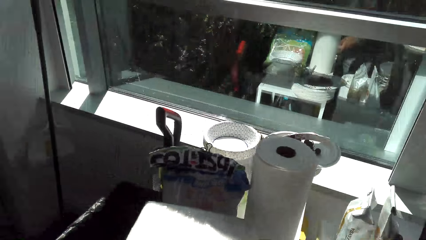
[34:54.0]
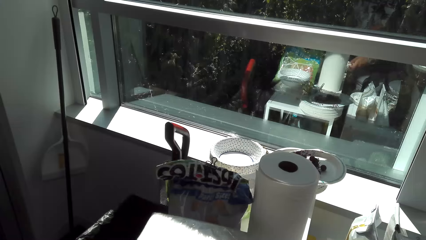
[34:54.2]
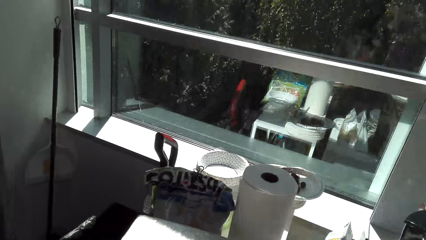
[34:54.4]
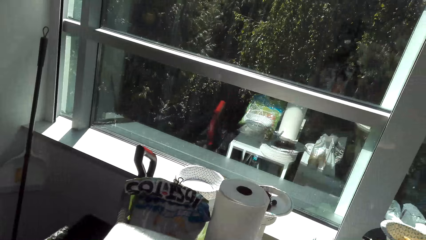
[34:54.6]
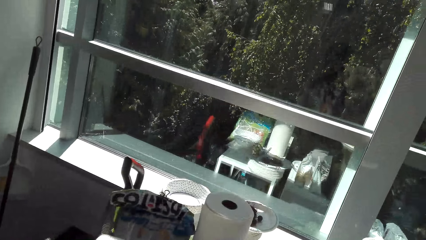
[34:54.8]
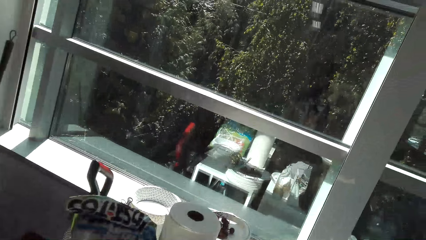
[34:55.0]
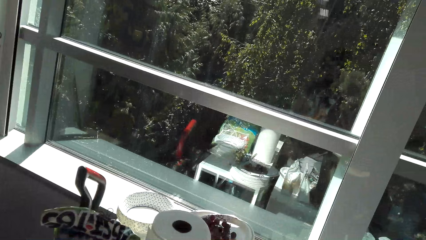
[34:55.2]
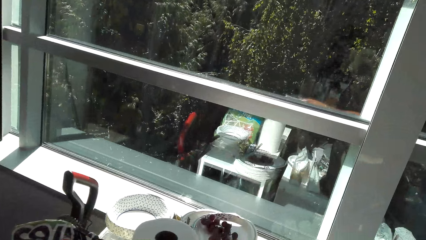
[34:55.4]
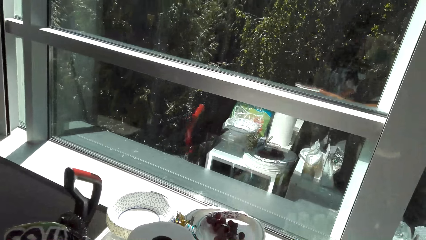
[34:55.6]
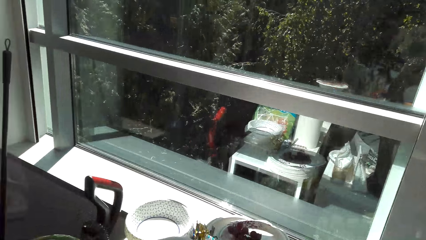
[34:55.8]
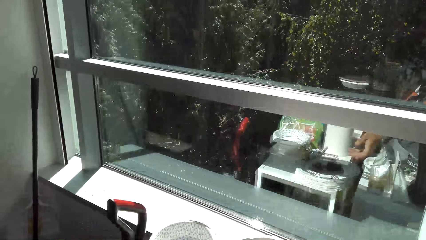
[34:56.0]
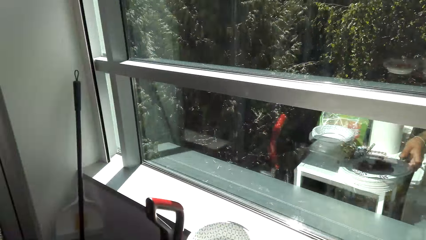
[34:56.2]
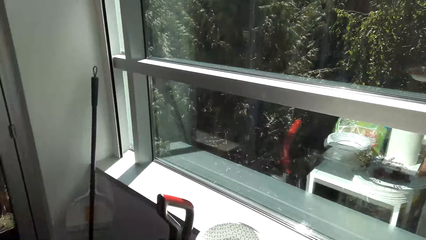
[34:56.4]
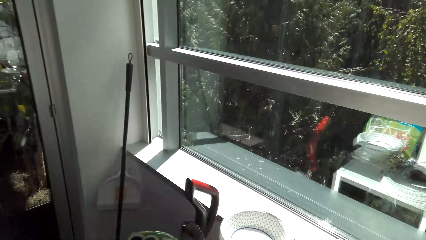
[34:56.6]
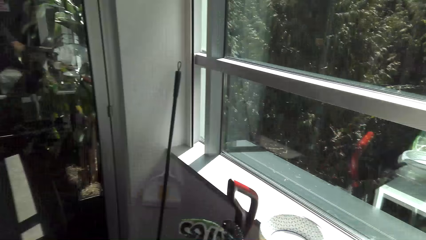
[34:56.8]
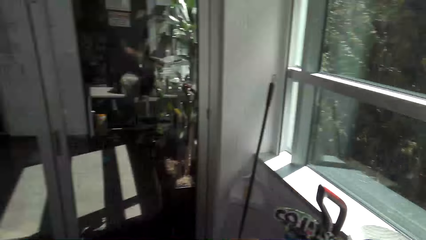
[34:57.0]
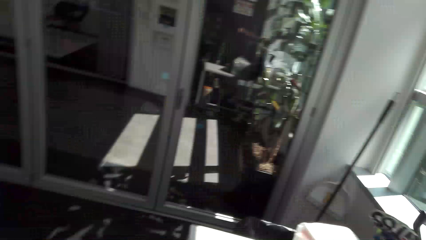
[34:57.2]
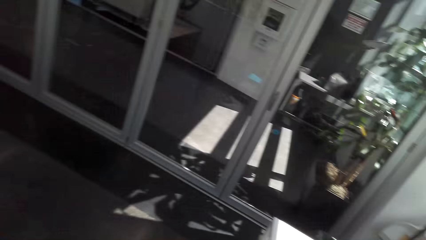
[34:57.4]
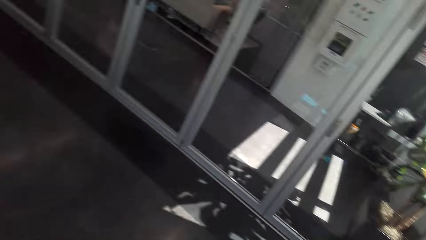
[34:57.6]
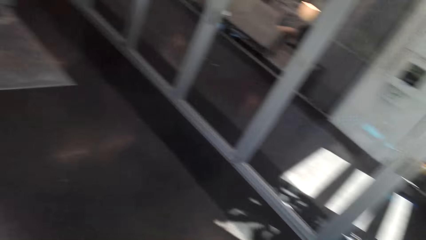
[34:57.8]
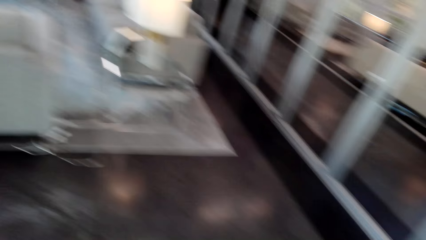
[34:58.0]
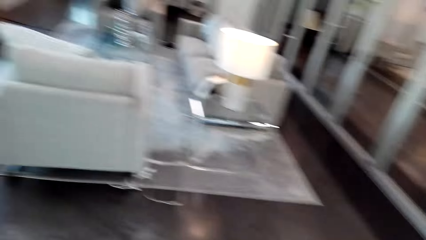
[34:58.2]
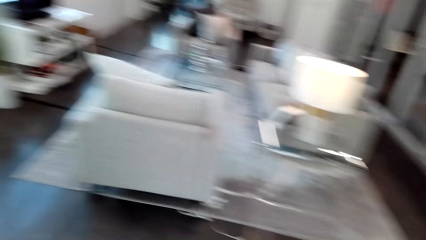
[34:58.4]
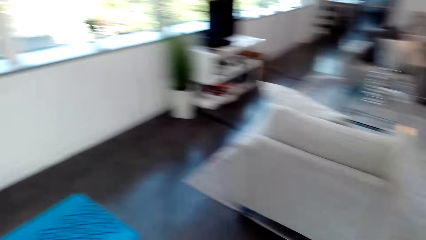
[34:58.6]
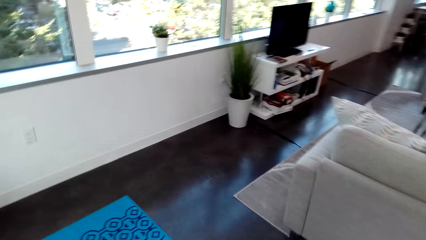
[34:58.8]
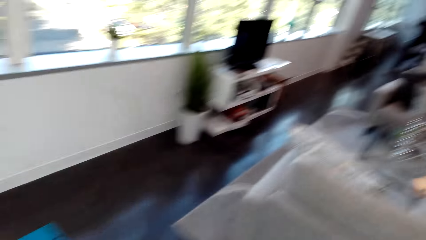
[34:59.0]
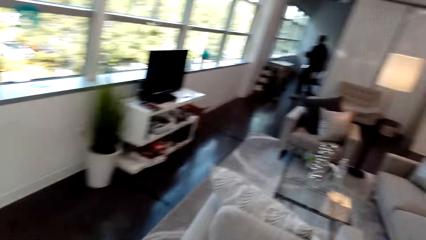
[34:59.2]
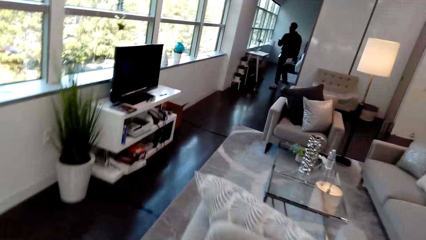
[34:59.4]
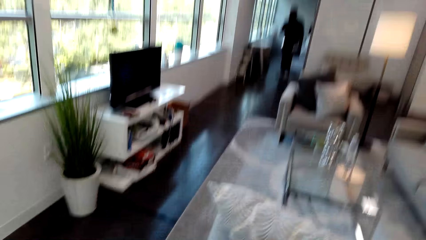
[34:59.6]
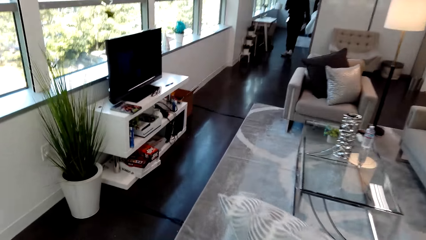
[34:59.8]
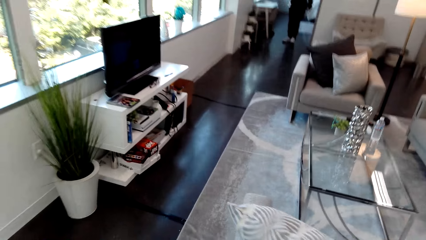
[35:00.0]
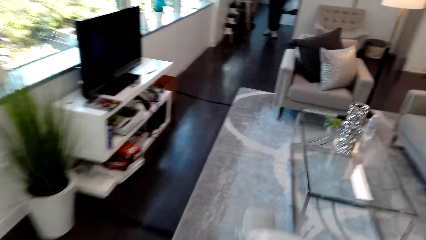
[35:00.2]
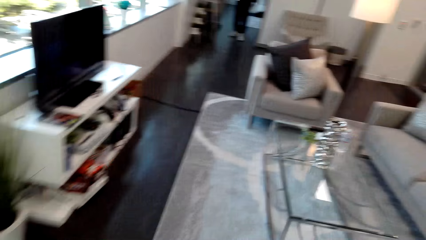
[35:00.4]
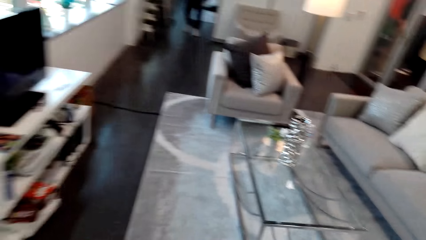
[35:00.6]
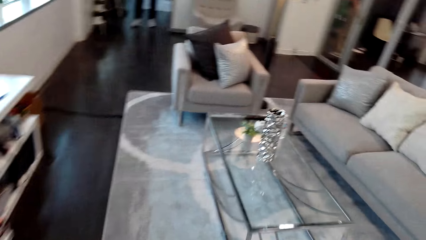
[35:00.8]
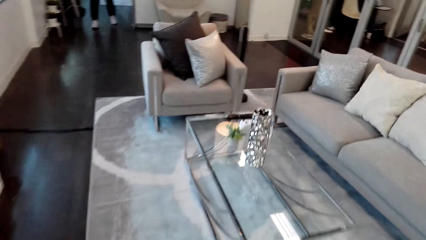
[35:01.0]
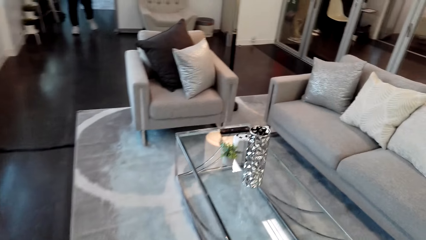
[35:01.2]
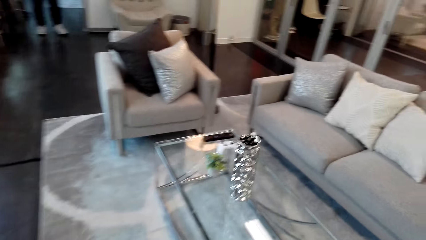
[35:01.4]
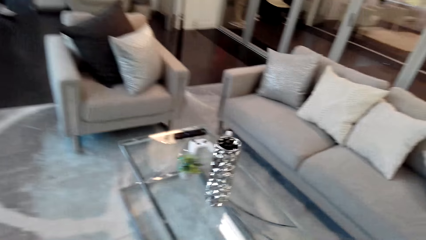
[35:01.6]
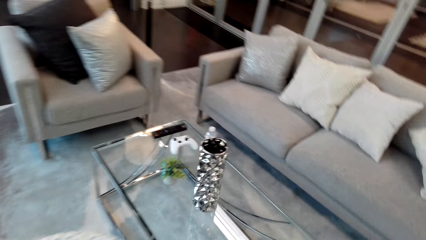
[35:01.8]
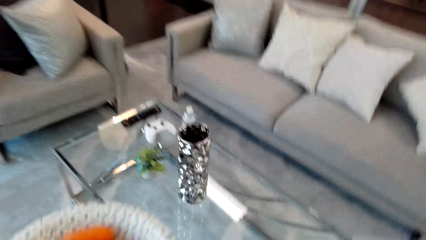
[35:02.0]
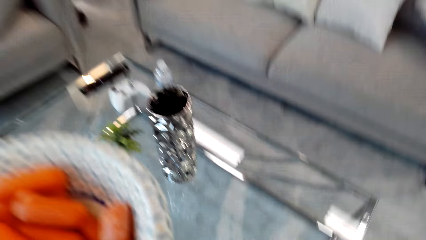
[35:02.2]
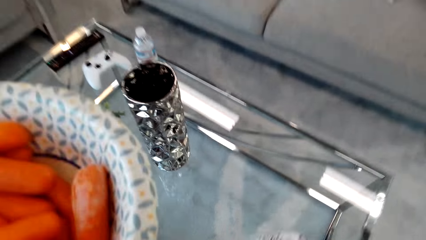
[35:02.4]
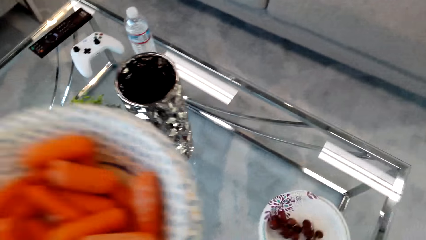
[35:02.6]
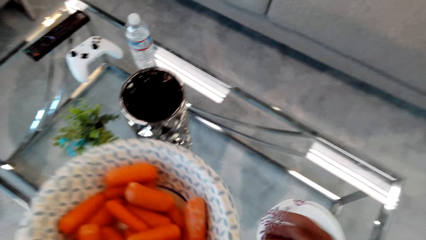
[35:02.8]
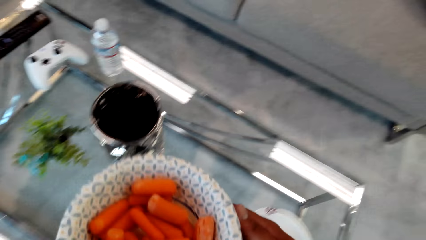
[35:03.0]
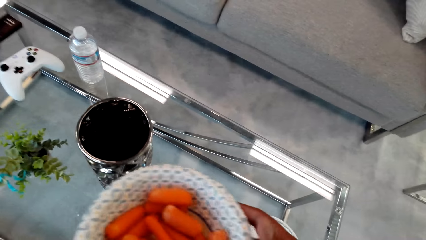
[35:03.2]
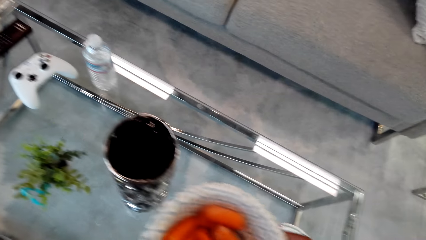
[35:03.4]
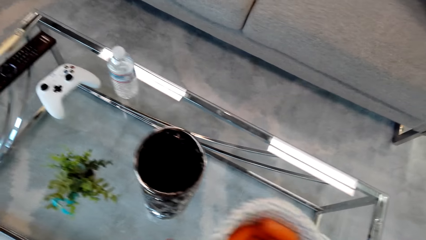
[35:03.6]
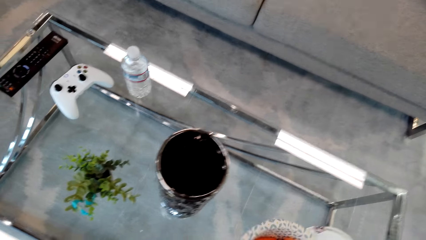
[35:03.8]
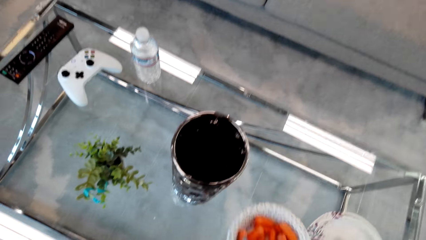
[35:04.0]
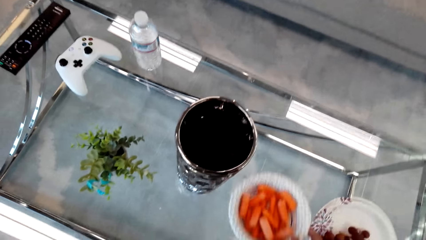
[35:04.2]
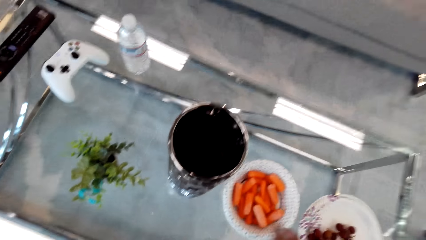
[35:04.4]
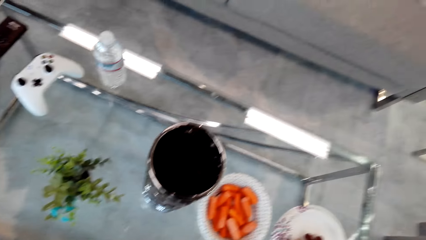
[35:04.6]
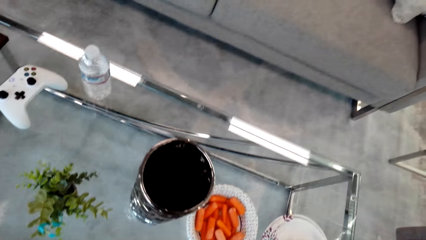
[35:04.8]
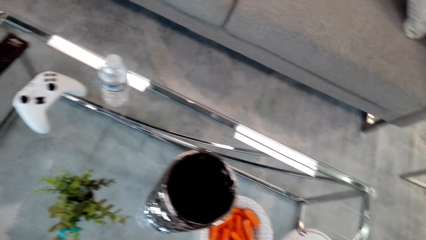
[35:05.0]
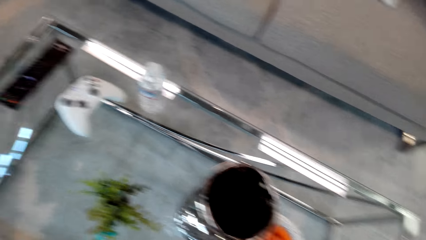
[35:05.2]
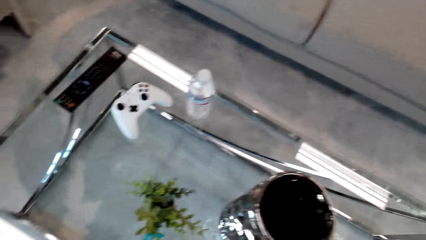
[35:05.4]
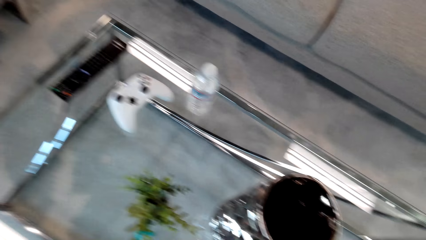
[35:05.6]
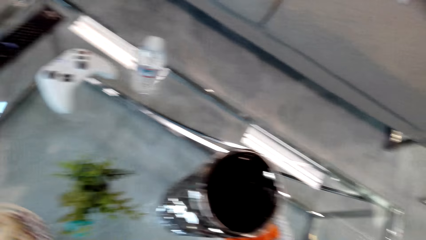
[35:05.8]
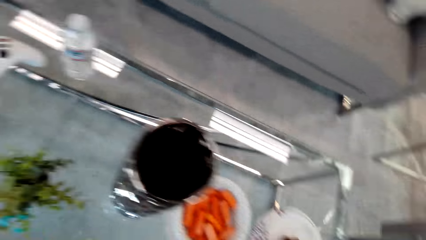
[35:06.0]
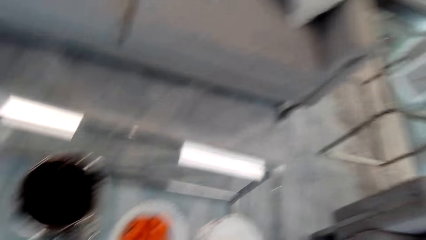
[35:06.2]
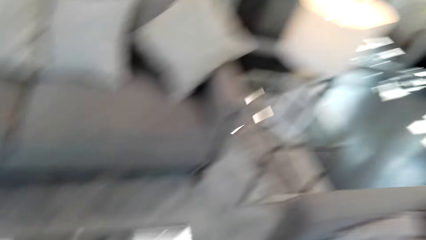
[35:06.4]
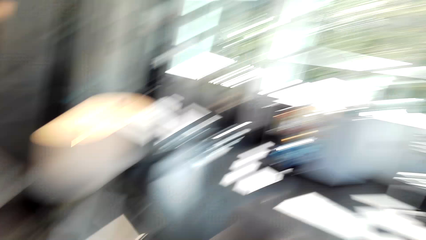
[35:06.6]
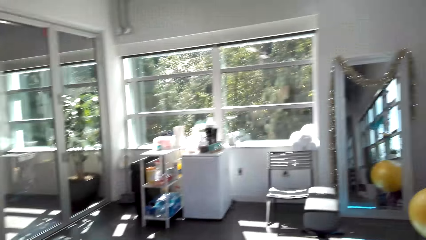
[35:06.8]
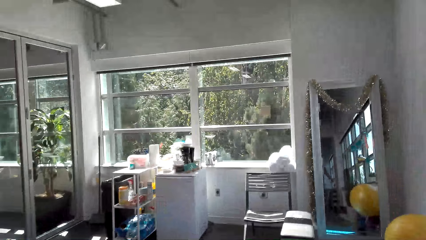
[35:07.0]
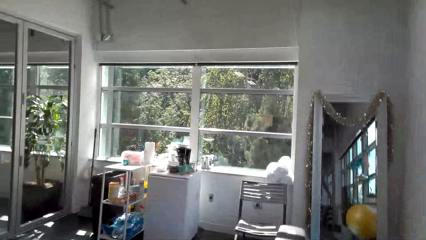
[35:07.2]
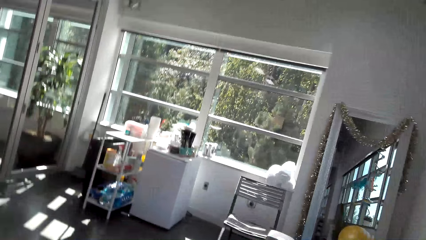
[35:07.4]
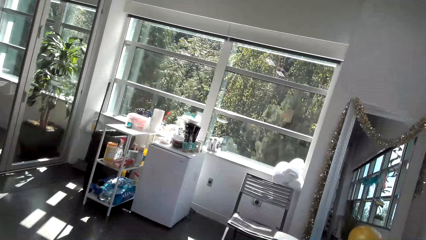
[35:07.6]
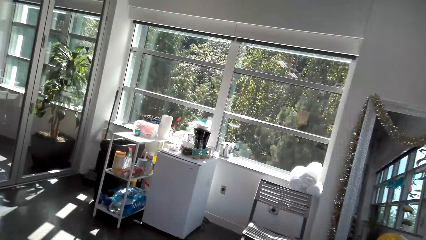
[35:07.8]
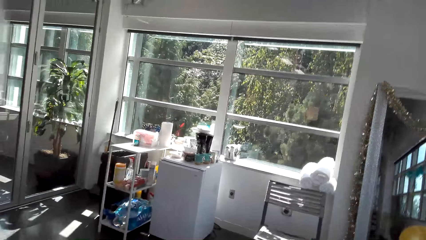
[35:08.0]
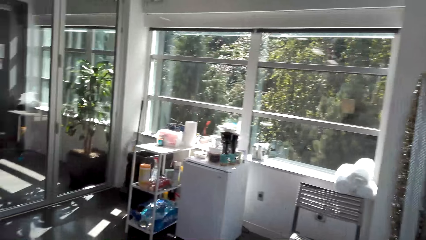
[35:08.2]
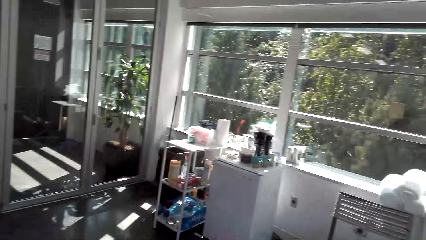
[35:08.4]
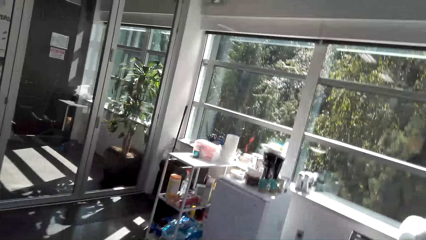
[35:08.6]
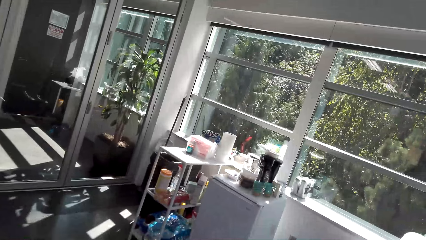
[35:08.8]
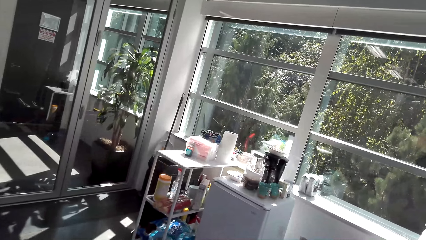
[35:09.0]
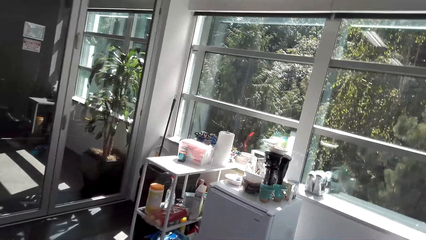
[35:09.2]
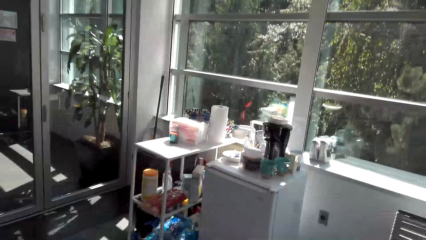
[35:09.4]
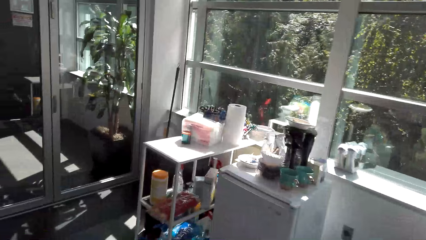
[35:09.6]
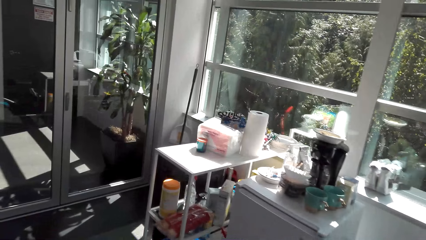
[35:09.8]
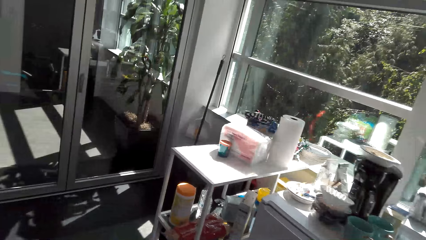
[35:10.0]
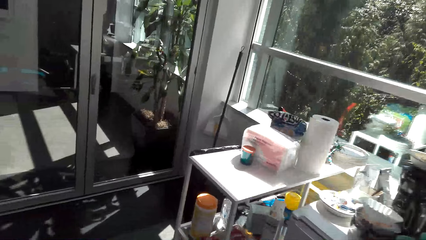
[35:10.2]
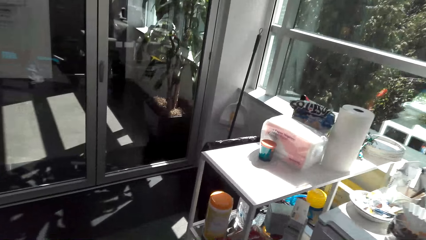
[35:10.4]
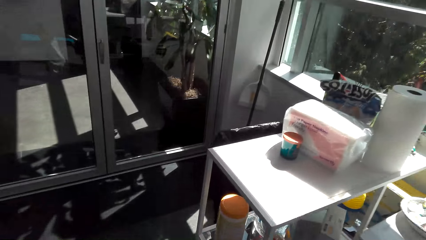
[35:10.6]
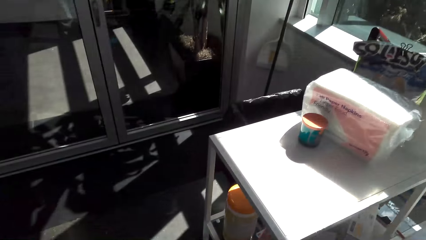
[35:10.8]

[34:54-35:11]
A person walks. The camera wearer puts the plate on the table. They move around the room.
